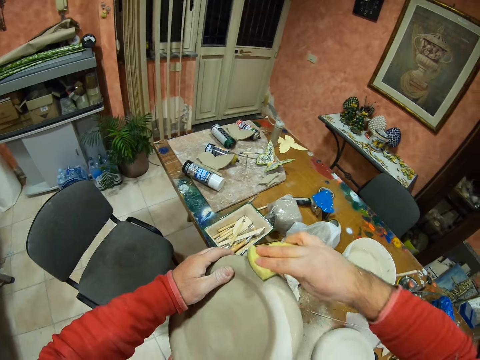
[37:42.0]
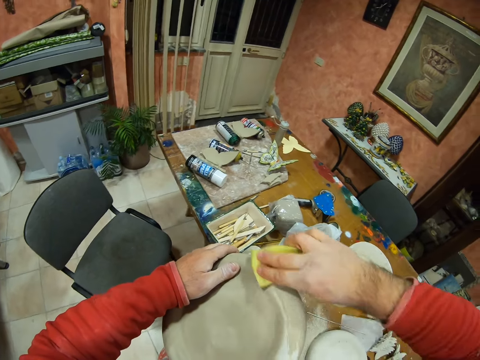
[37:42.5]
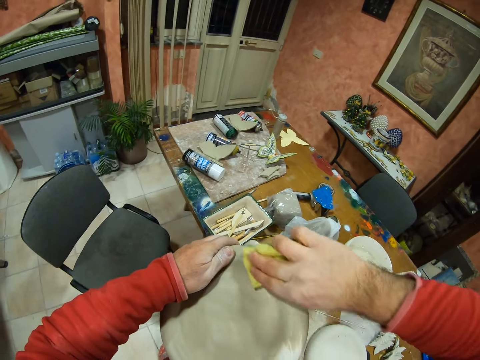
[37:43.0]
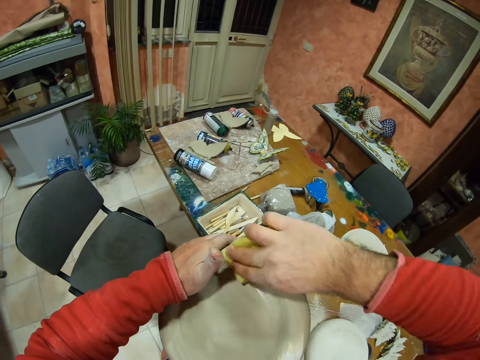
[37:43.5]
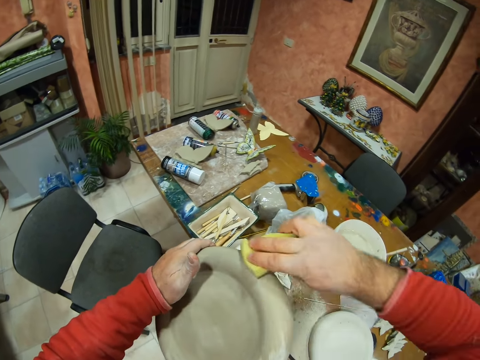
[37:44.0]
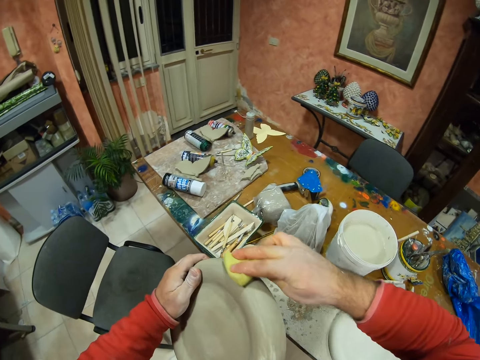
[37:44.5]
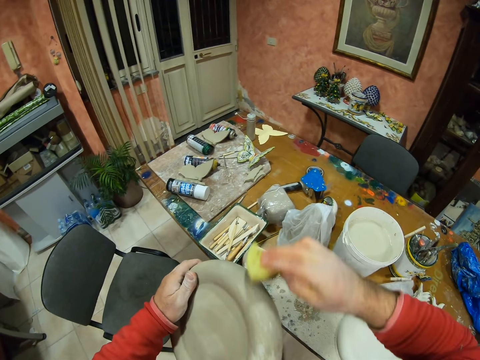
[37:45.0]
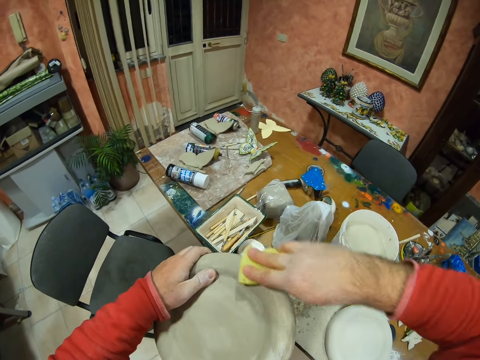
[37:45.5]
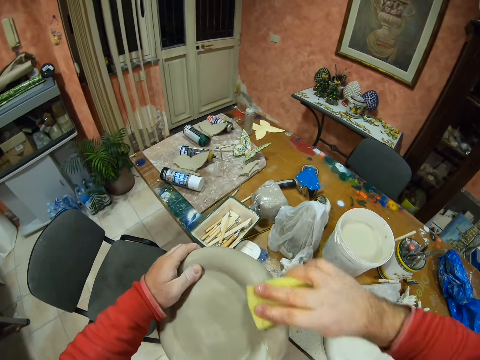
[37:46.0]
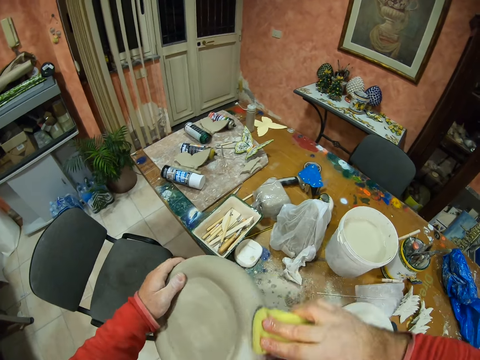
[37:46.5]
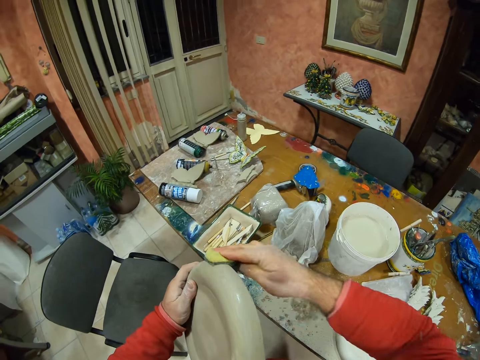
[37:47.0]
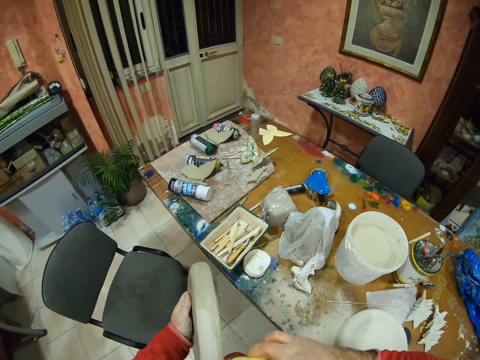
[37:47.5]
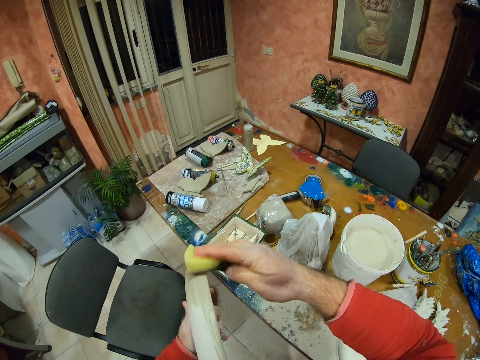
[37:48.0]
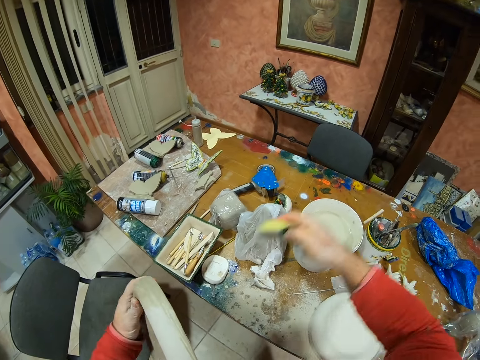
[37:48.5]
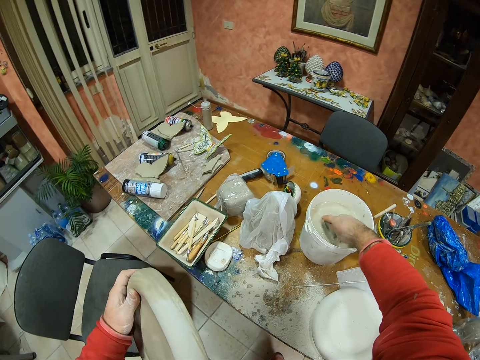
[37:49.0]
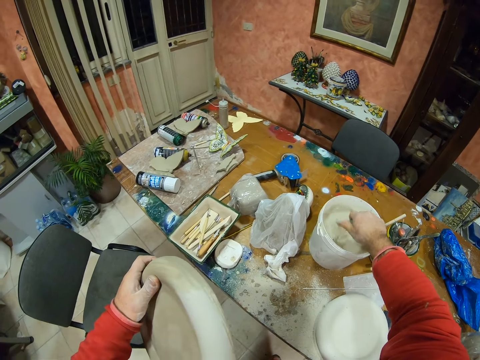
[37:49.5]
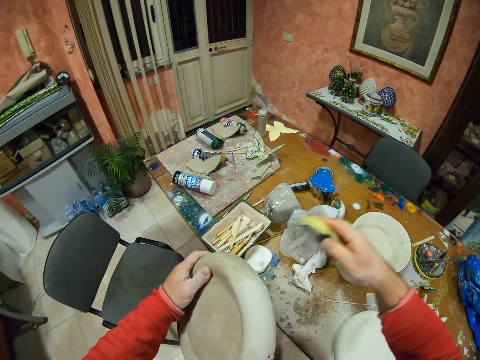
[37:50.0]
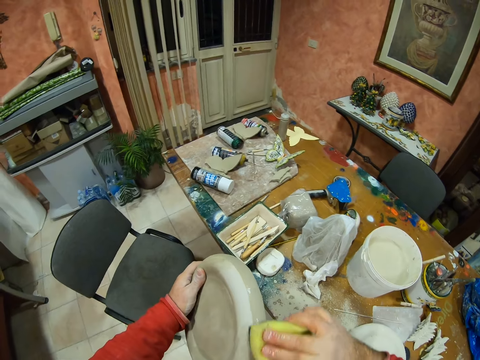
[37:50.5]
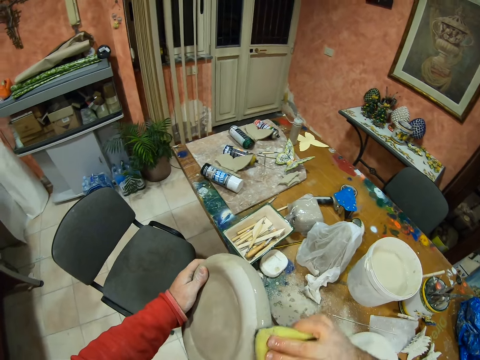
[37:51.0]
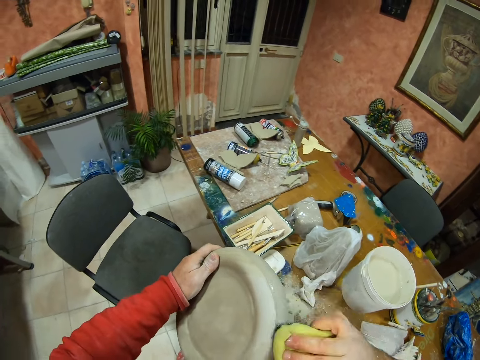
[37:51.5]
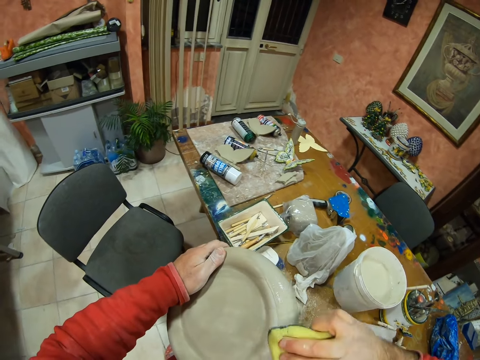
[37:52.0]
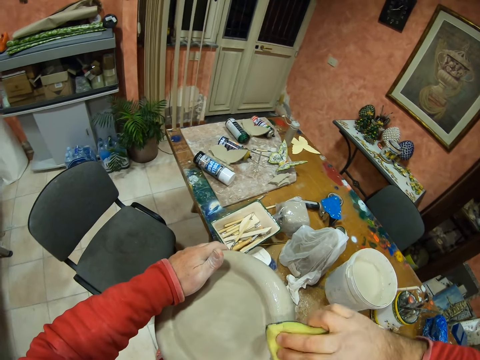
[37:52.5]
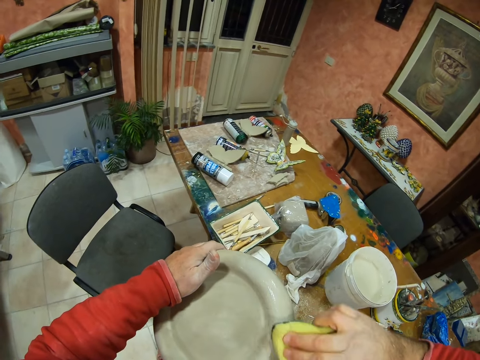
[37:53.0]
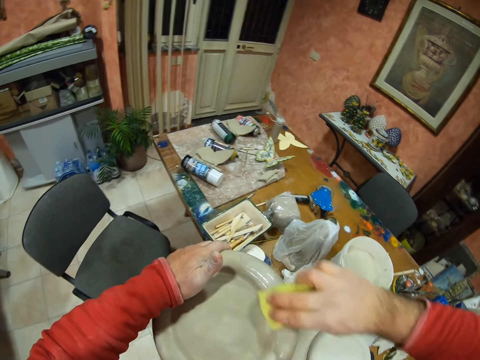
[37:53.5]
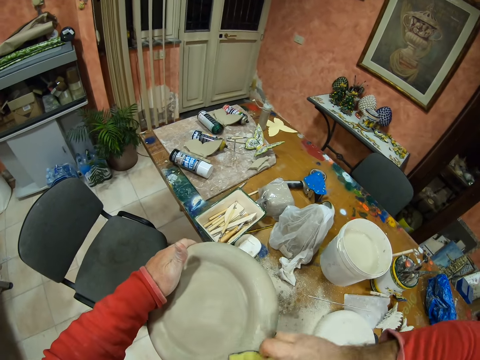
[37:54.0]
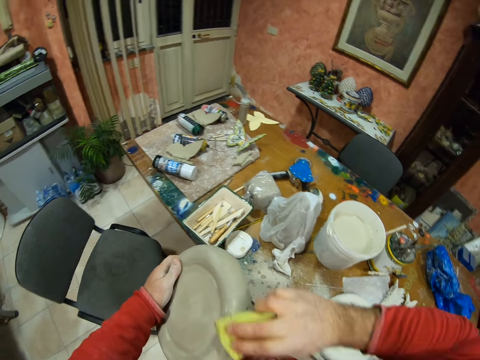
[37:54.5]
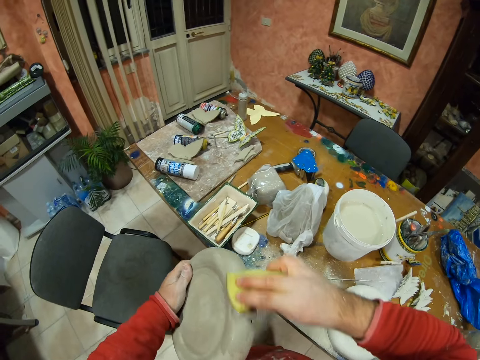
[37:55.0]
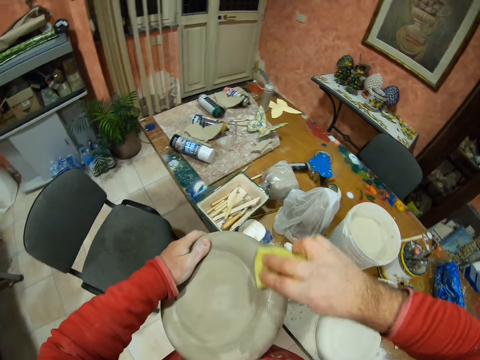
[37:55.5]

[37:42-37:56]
The camera wearer glazes a pottery plate with glaze. He dips a sponge in the bucket with his right hand. He glazes the pottery plate with glaze.

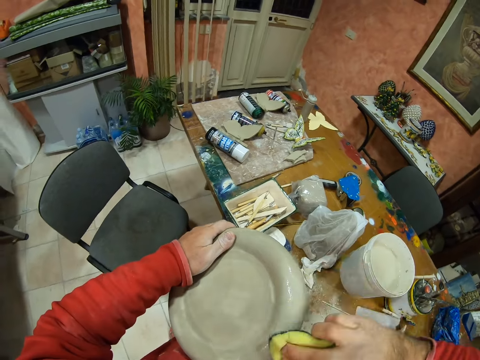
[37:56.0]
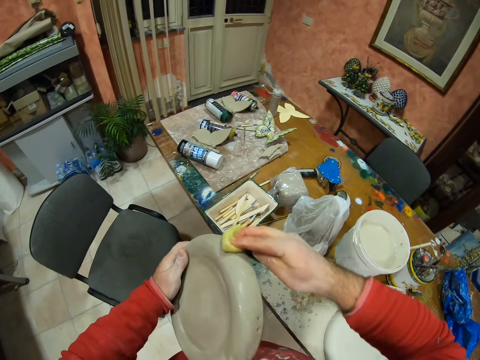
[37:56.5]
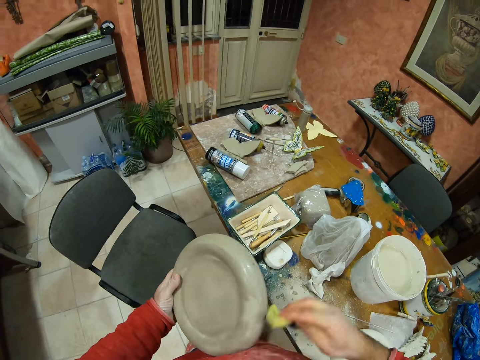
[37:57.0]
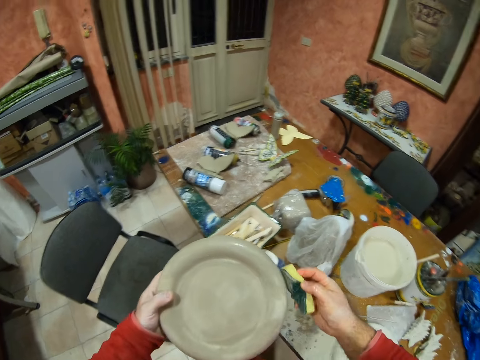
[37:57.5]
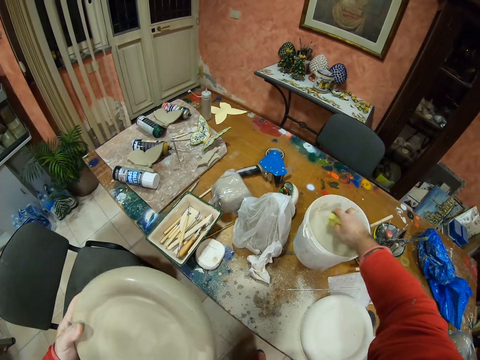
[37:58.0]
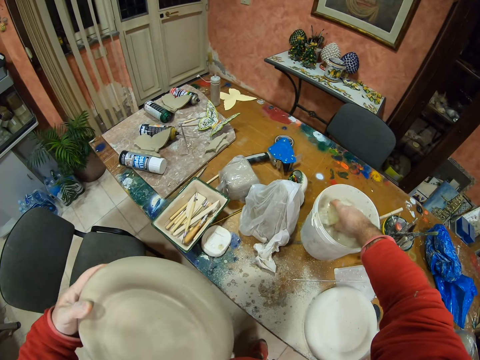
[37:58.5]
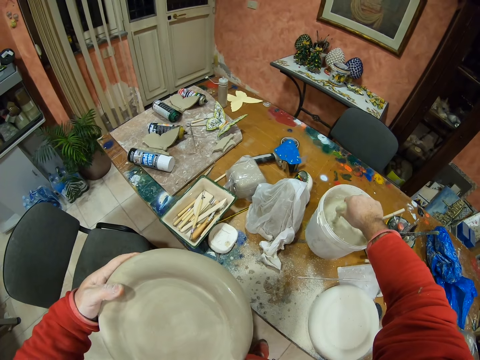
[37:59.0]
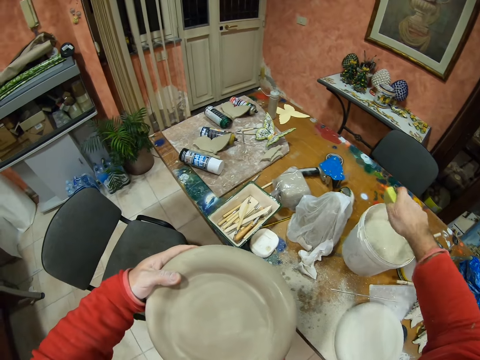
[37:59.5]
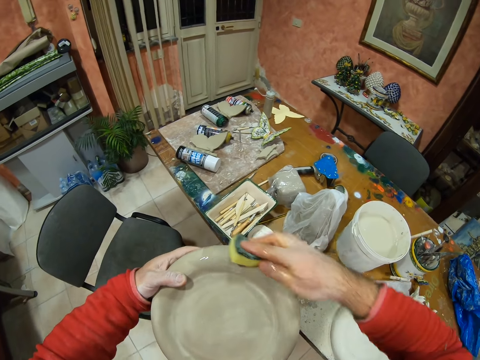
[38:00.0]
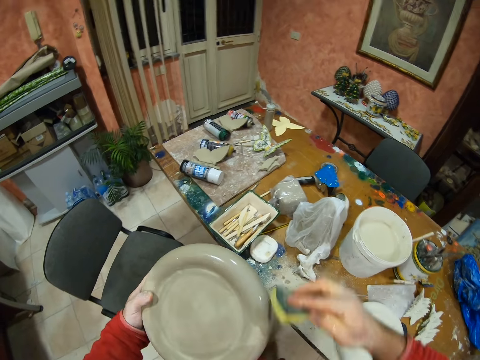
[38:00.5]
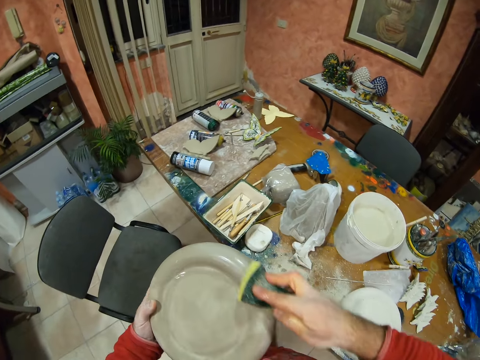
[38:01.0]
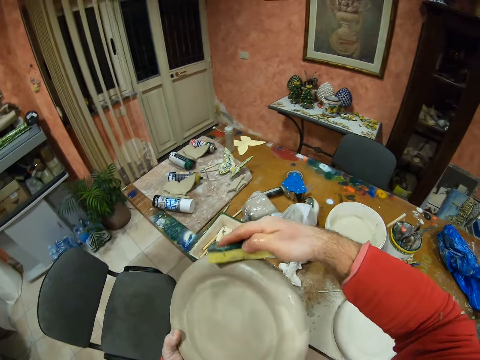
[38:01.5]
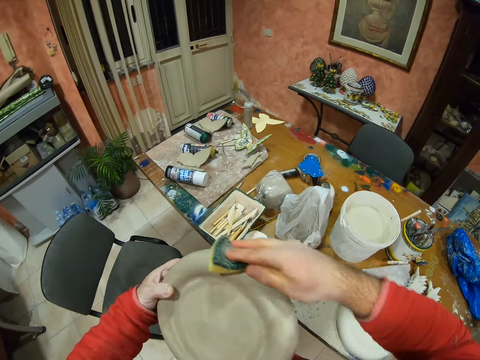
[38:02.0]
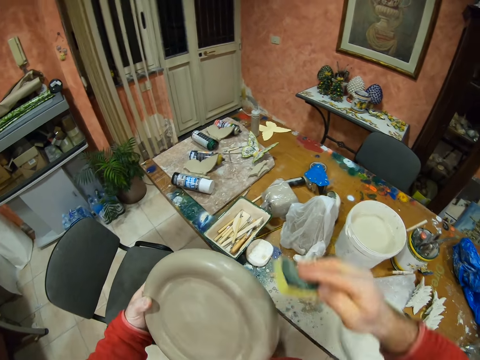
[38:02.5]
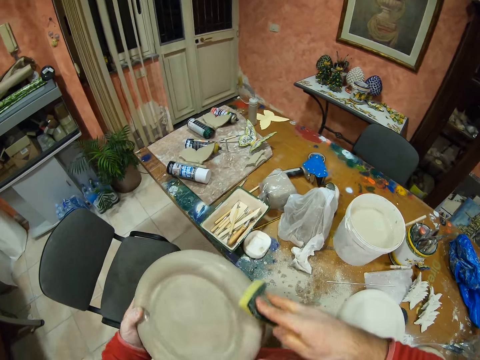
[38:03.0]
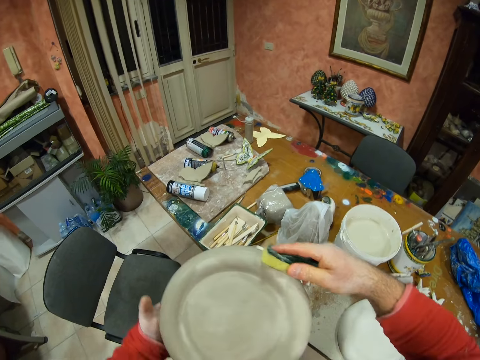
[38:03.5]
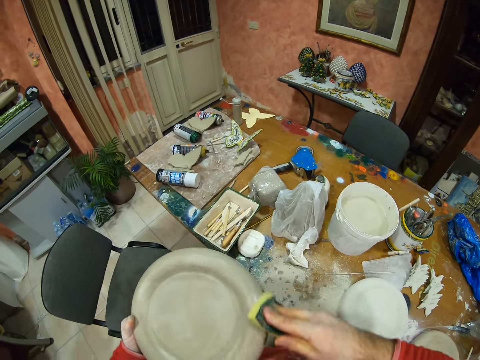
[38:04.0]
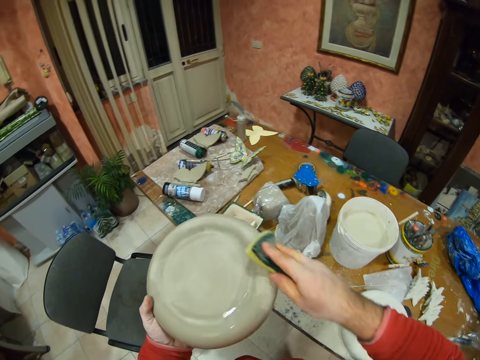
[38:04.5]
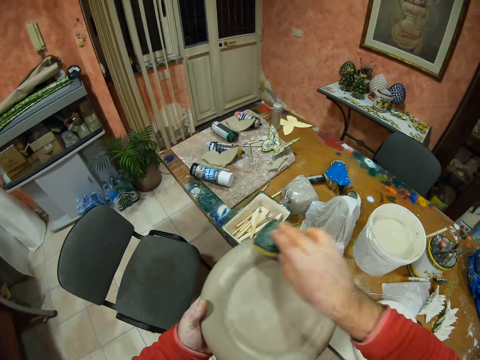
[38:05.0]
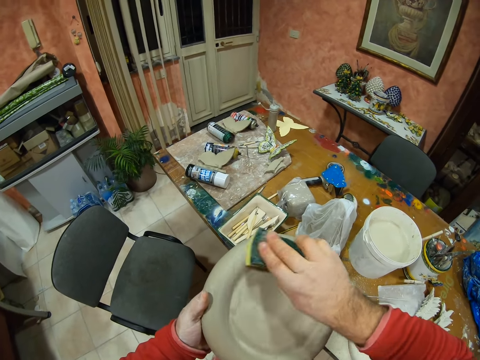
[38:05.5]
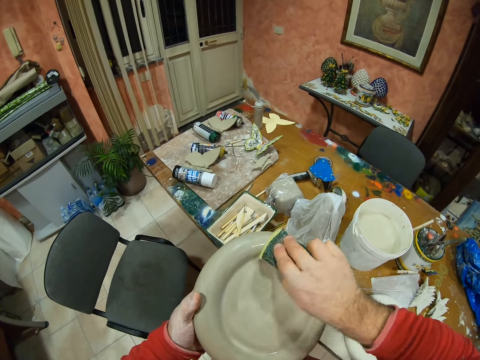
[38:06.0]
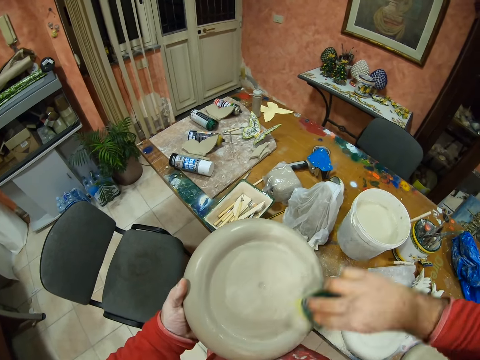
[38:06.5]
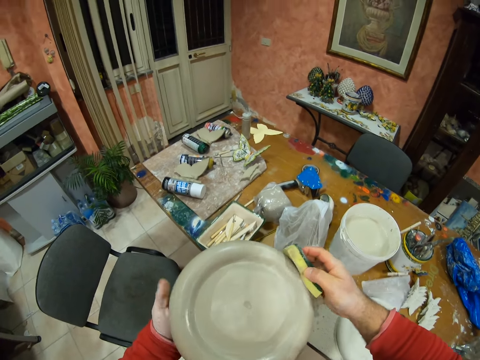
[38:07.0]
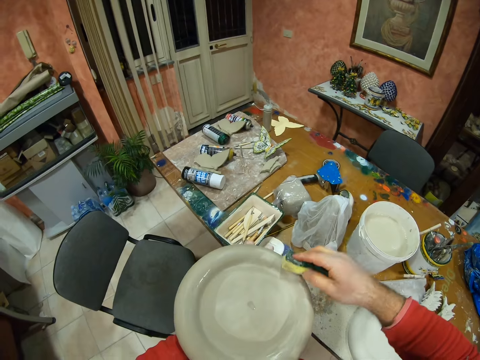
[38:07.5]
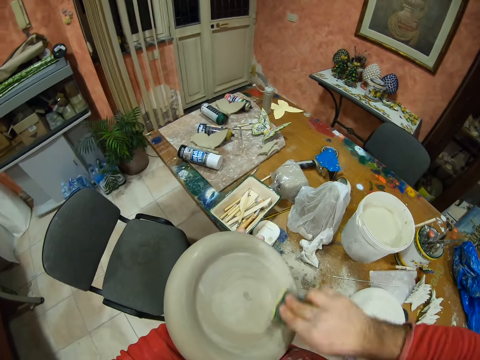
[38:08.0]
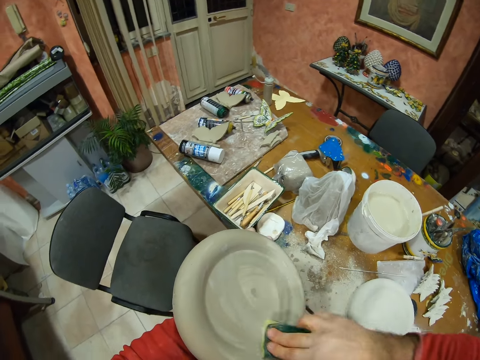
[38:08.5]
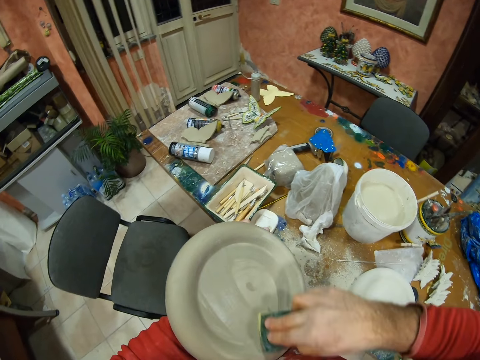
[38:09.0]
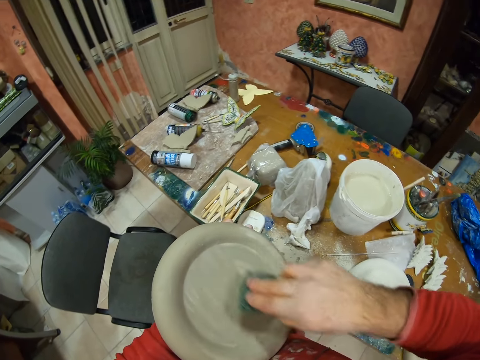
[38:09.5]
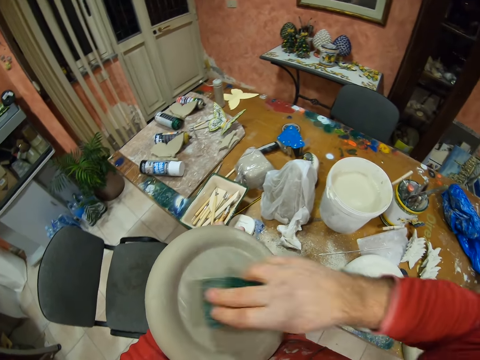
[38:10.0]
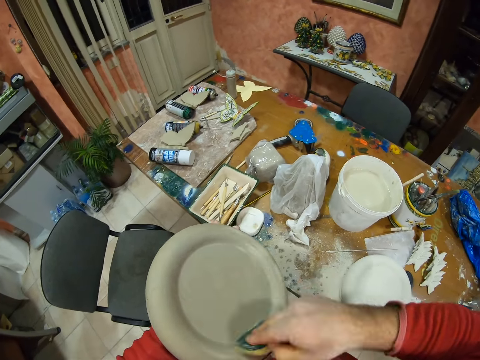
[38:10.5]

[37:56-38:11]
The camera wearer dips a sponge in the bucket with his right hand. He glazes a pottery plate with glaze.
